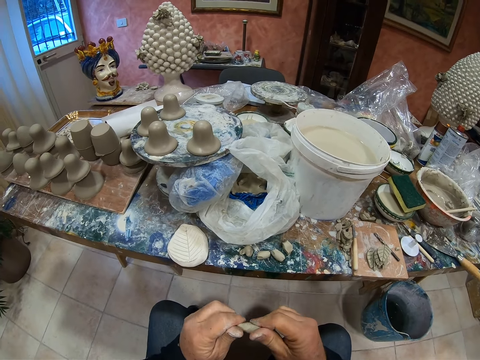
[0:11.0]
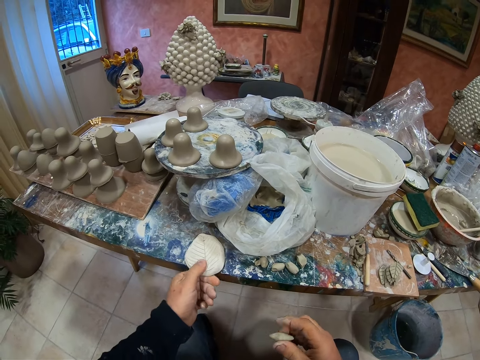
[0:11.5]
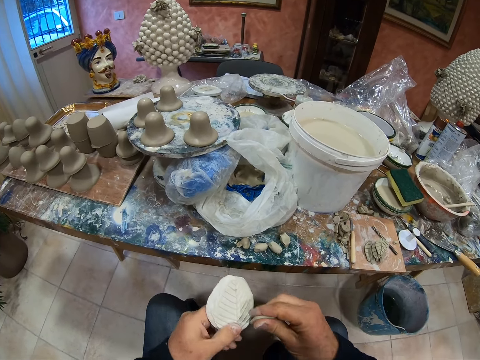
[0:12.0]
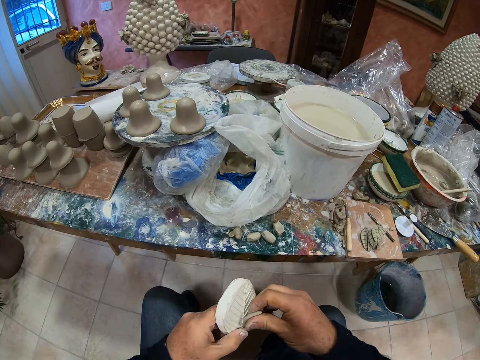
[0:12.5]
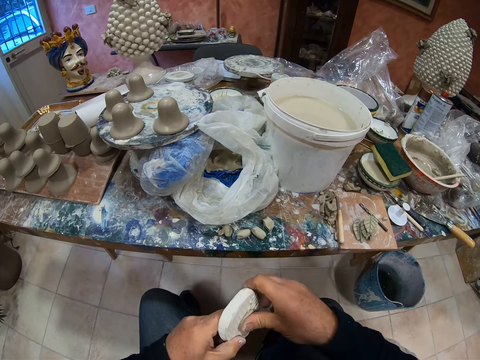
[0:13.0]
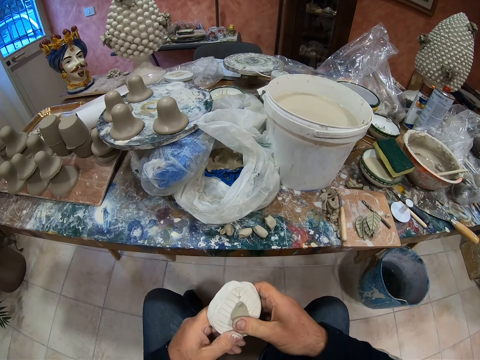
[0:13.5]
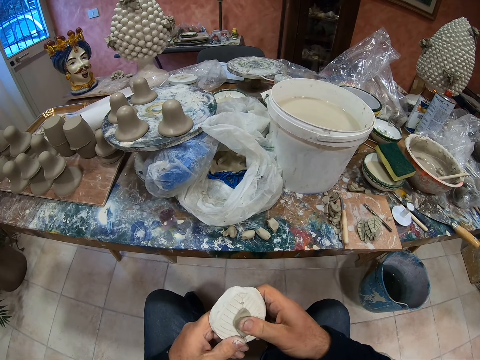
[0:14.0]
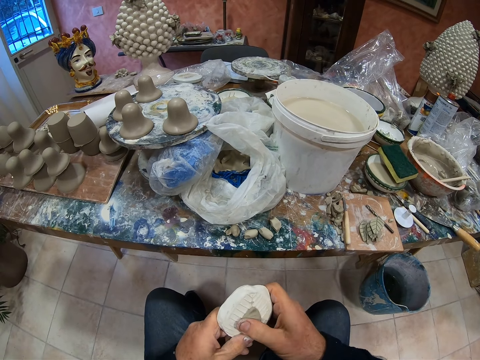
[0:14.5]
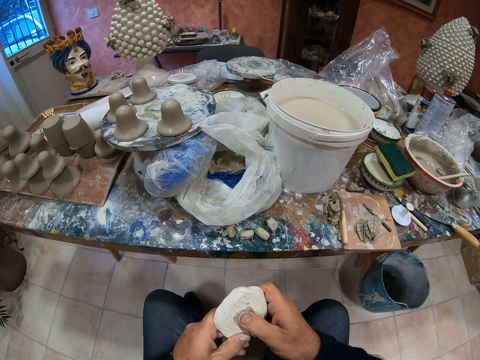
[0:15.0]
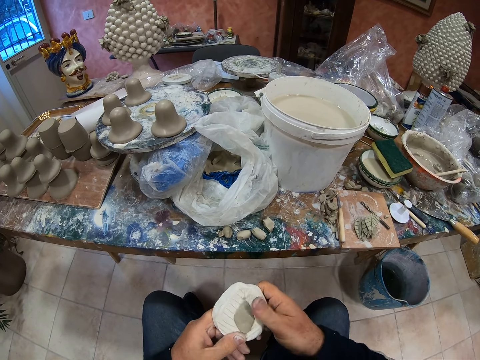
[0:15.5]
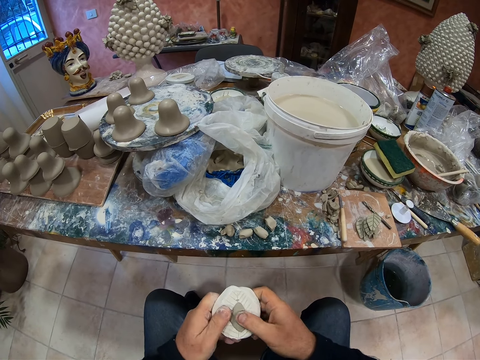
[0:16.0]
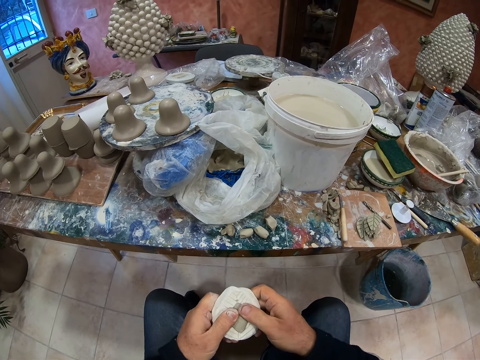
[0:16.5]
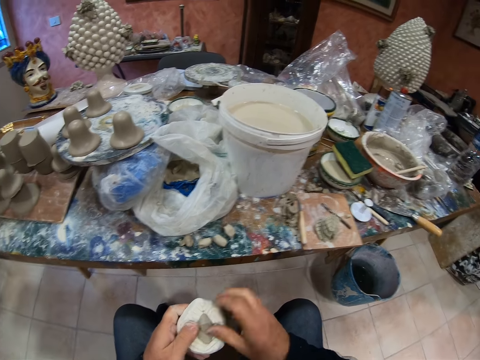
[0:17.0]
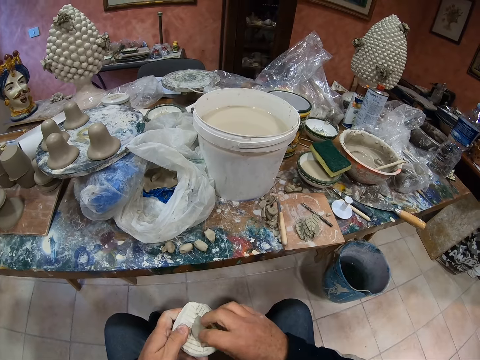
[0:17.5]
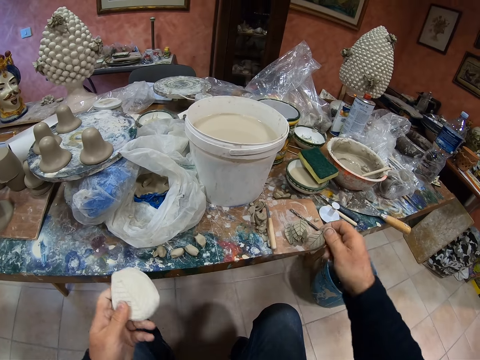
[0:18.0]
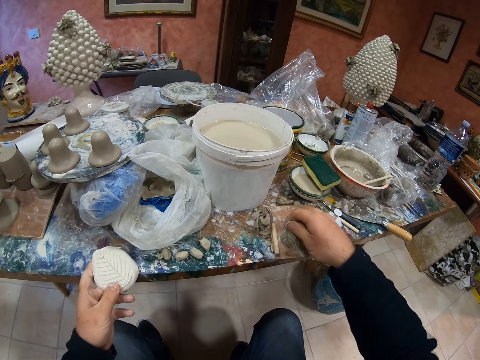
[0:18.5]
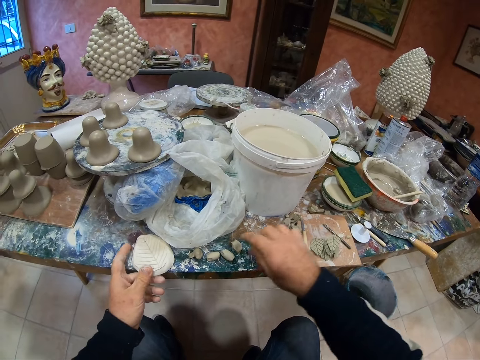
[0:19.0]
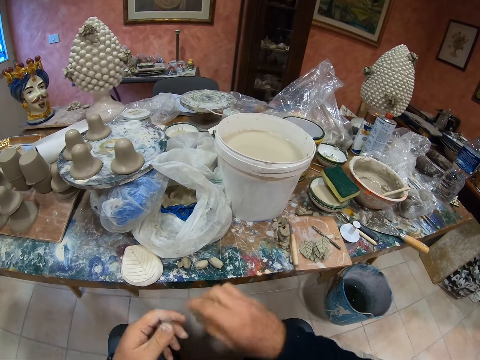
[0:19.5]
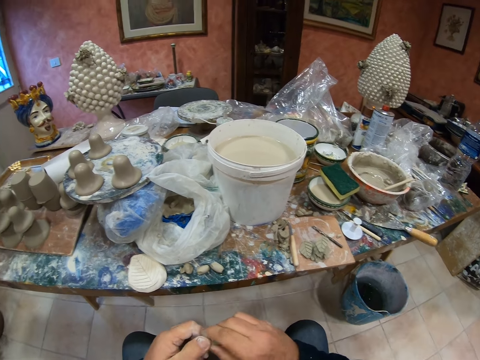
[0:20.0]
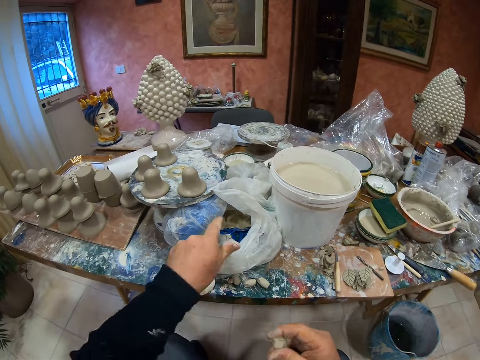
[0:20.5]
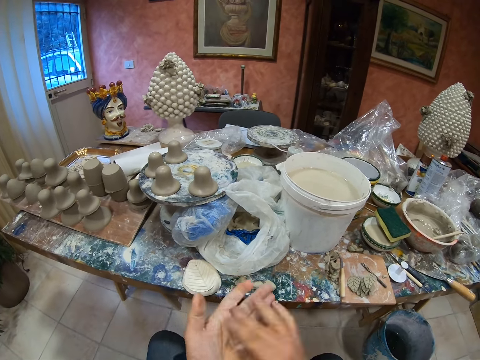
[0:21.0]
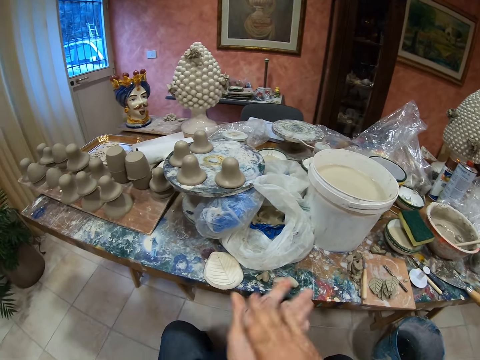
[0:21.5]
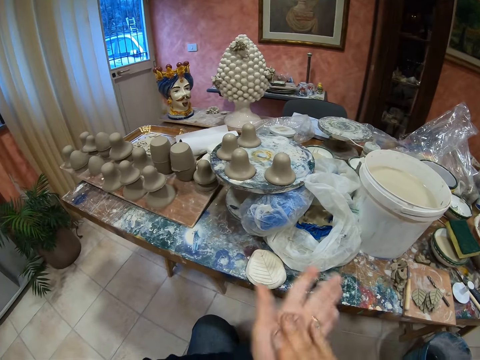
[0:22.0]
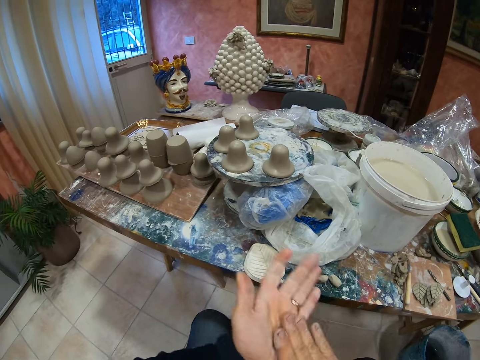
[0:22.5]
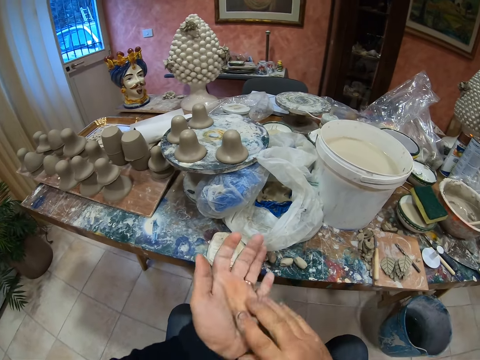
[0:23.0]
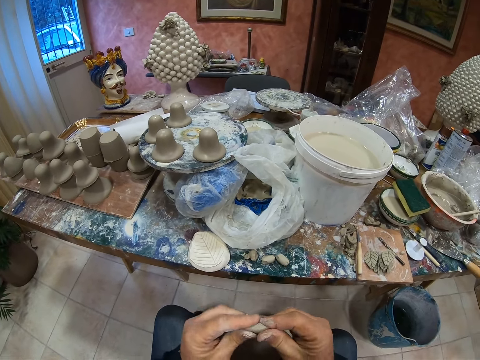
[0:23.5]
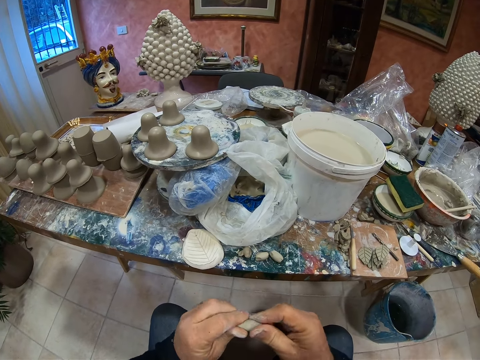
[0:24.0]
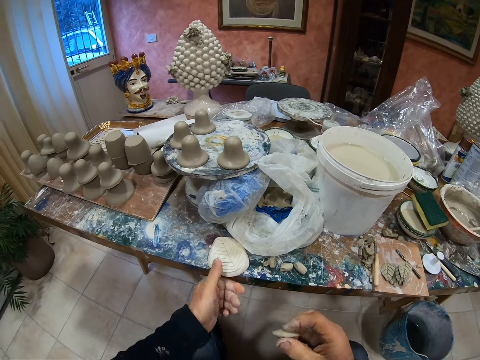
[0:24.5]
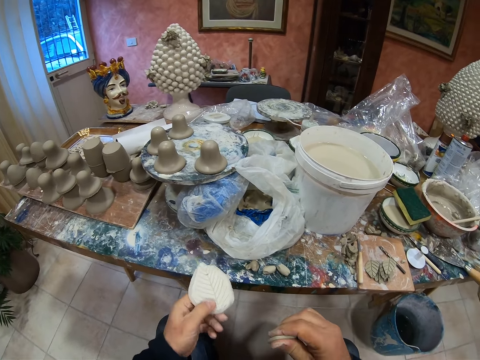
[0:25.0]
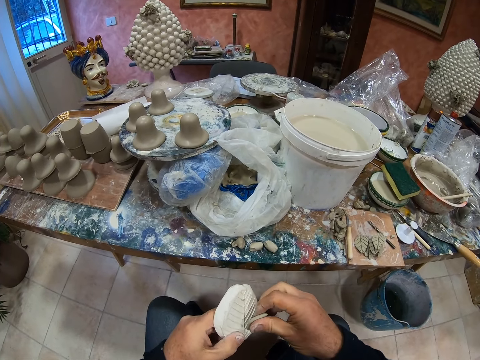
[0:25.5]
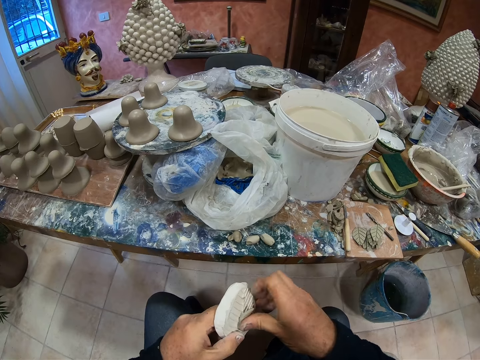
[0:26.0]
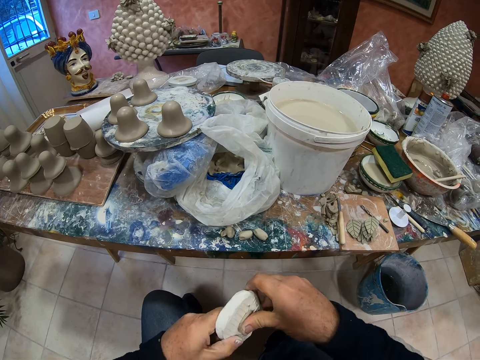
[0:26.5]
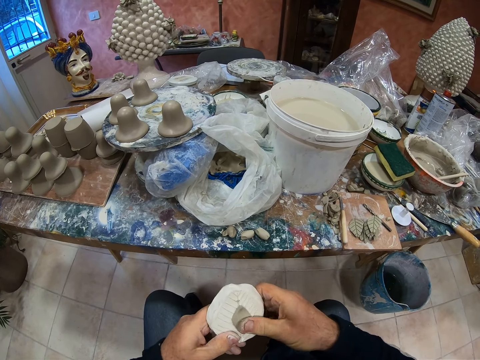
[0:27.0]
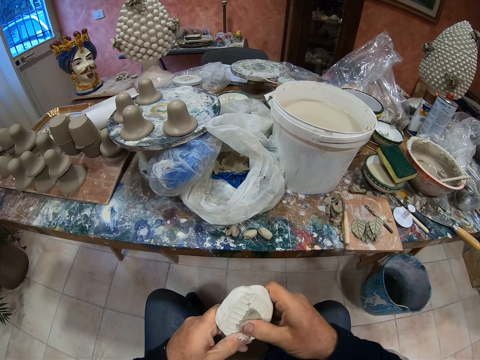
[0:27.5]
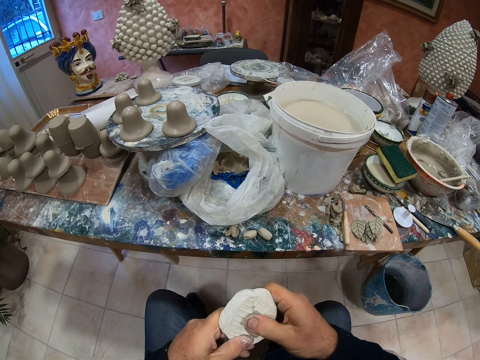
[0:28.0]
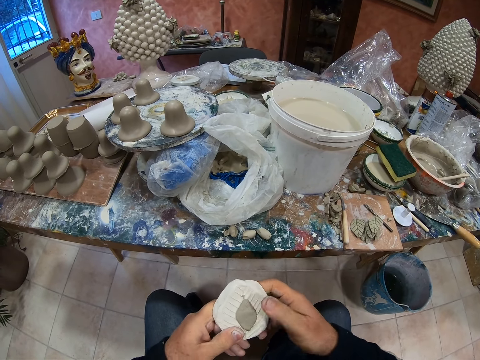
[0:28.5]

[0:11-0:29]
The camera wearer puts the paste in something. He shapes clay. He drops the clay and drops a stone. He picks up the clay. He molds the clay. He rolls the paste on his hands. He picks up the stone. He puts the paste in something. He shapes the clay.

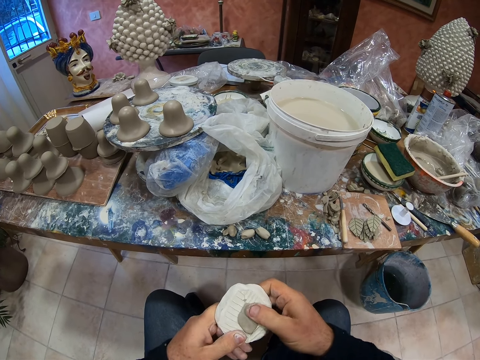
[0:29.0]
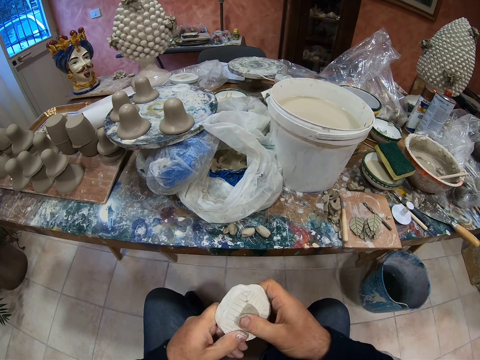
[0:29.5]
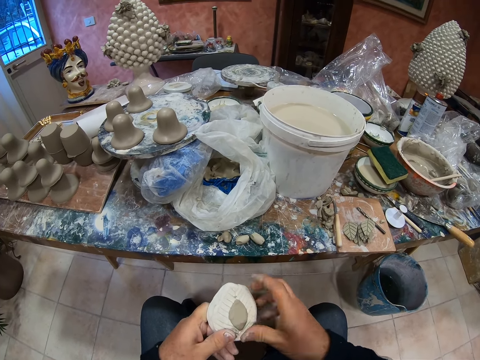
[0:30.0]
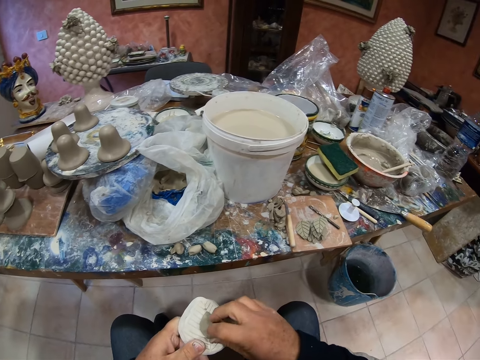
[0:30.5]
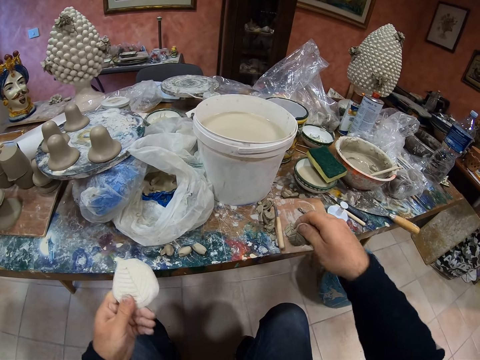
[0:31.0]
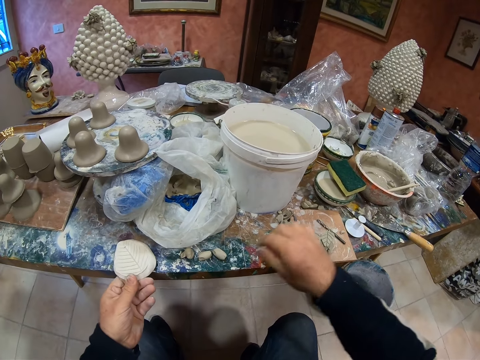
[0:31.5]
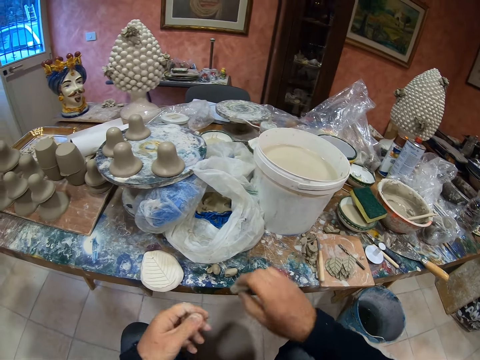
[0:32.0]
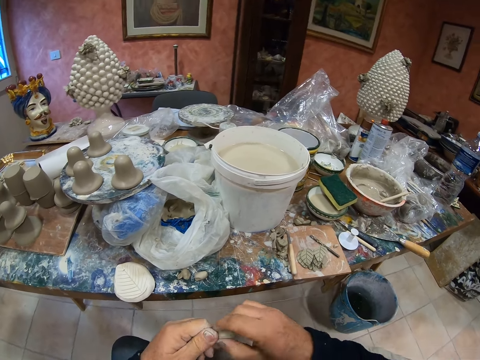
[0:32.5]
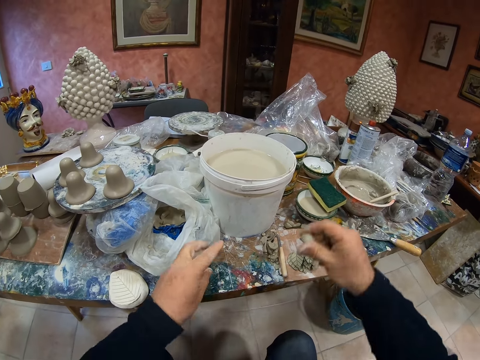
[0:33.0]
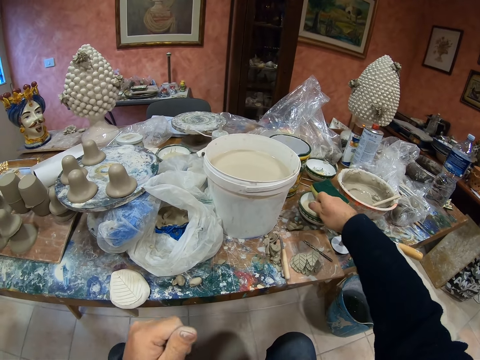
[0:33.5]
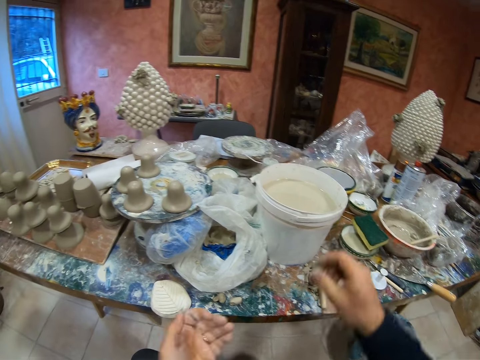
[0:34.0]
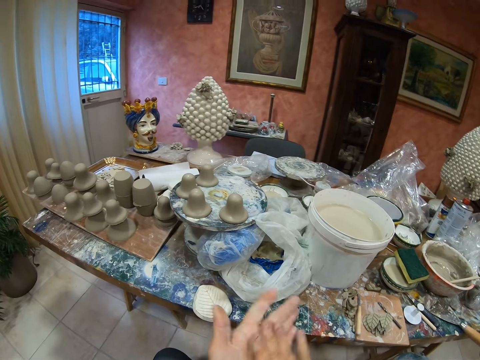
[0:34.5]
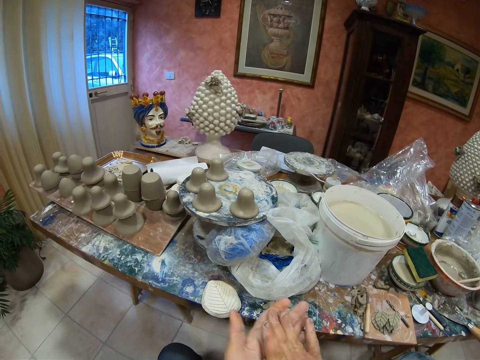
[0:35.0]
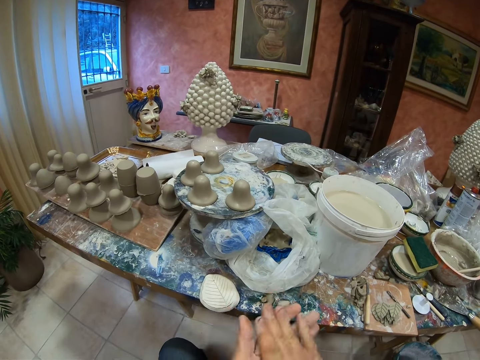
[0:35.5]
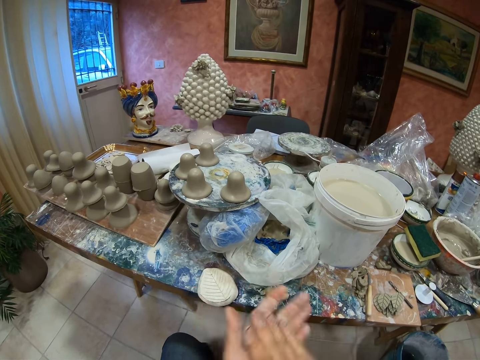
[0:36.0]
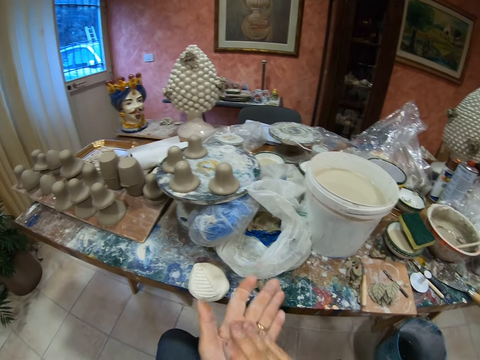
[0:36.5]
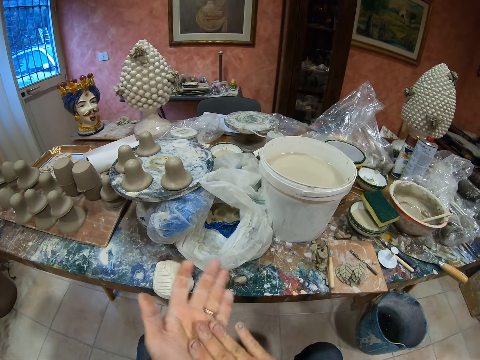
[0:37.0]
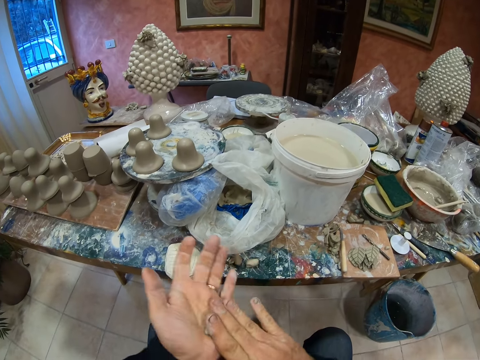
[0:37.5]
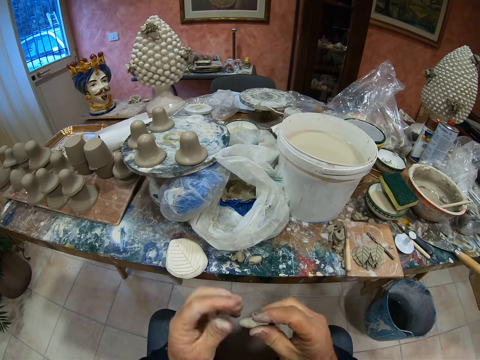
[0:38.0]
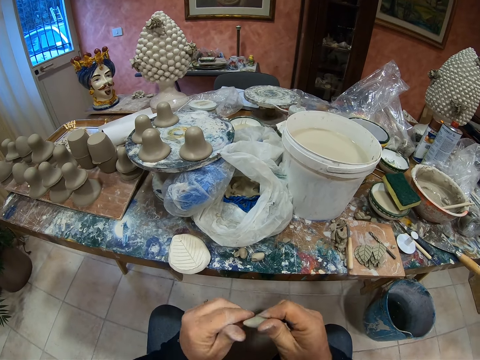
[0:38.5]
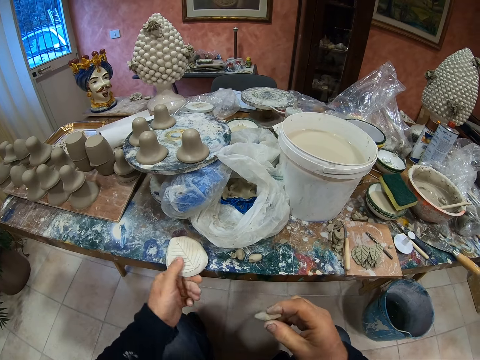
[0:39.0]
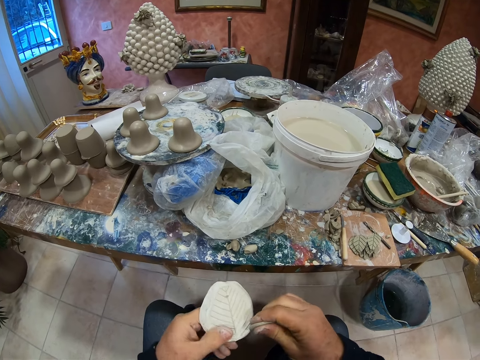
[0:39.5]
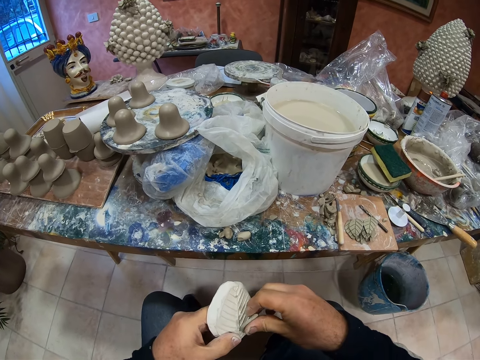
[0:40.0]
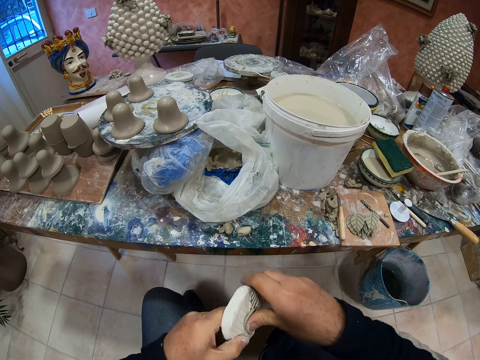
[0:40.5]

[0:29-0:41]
The camera wearer drops a stone and drops clay. He takes the paste on the table. He molds the clay. He rolls the paste on his hands. He picks up the stone. He puts the paste in something. He shapes the clay.
